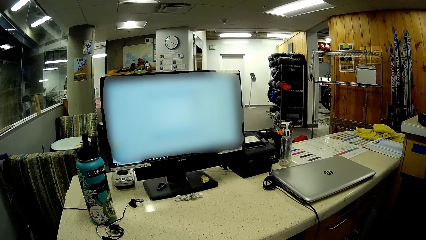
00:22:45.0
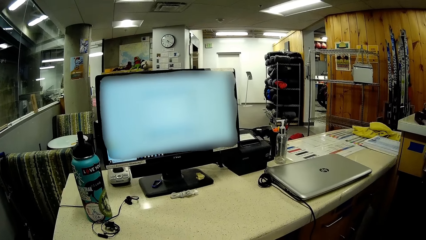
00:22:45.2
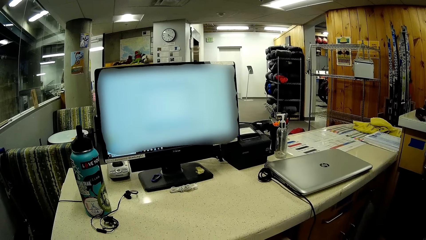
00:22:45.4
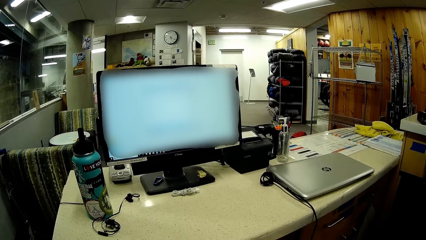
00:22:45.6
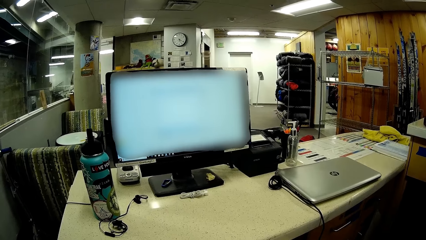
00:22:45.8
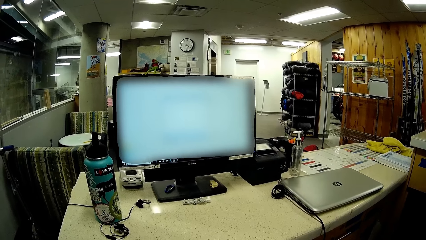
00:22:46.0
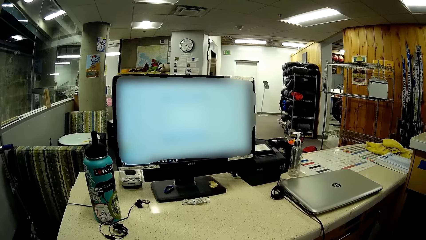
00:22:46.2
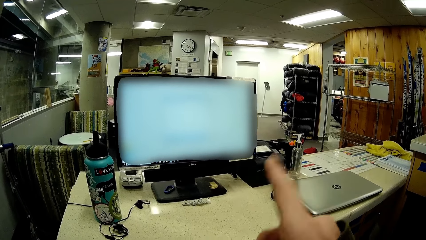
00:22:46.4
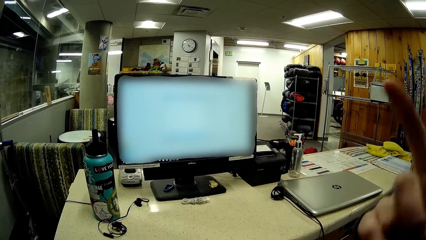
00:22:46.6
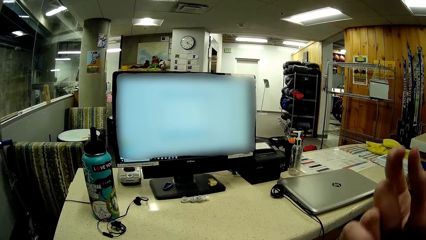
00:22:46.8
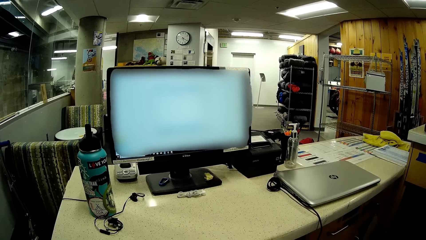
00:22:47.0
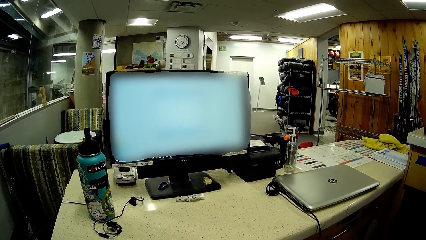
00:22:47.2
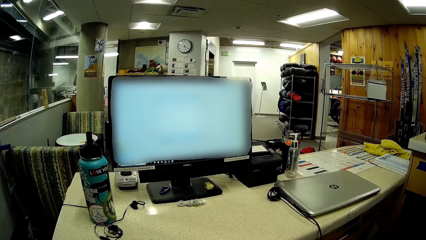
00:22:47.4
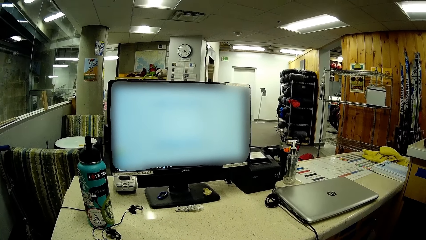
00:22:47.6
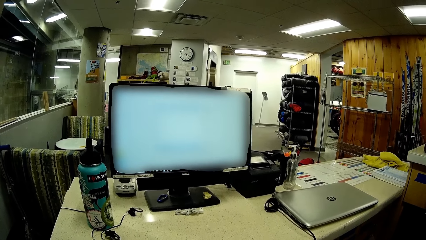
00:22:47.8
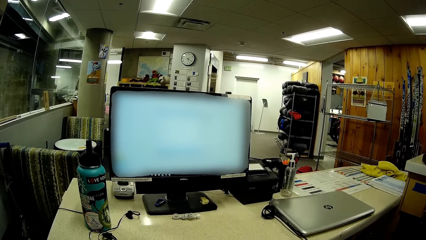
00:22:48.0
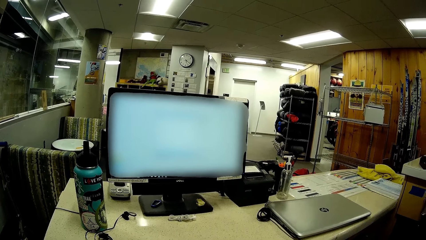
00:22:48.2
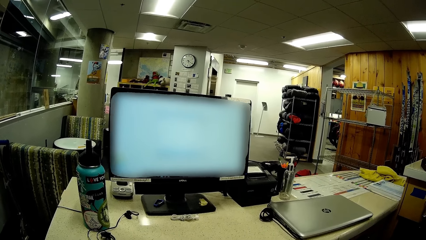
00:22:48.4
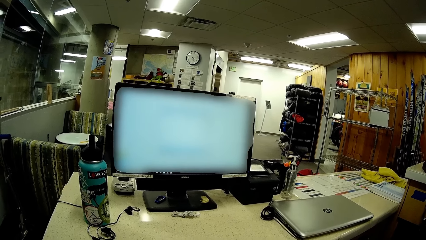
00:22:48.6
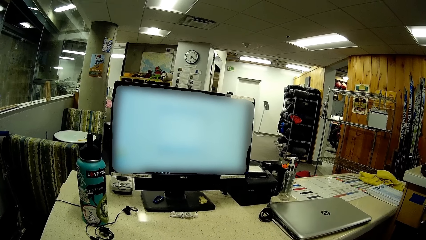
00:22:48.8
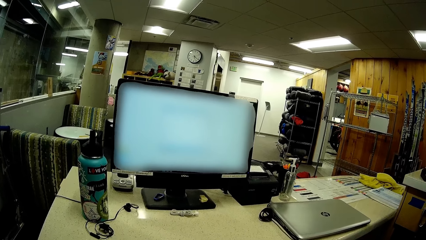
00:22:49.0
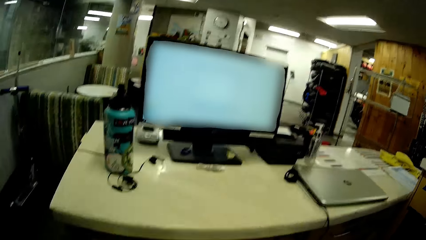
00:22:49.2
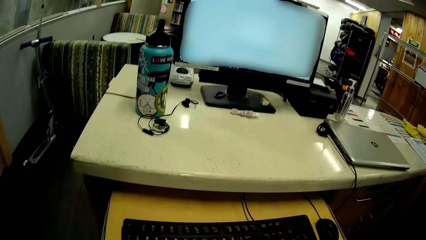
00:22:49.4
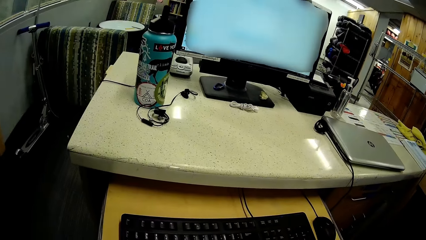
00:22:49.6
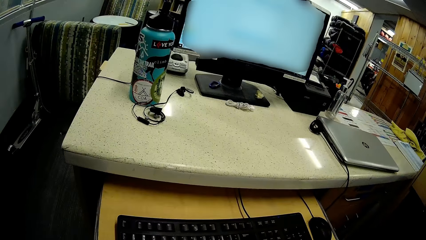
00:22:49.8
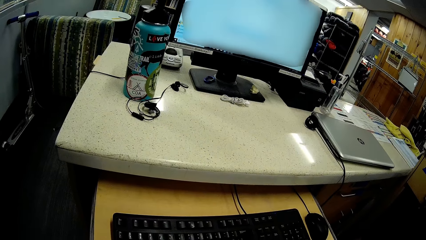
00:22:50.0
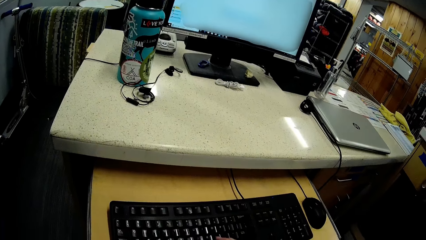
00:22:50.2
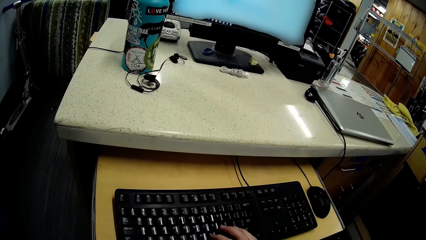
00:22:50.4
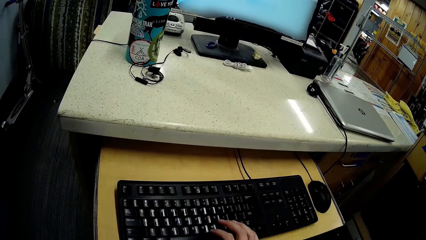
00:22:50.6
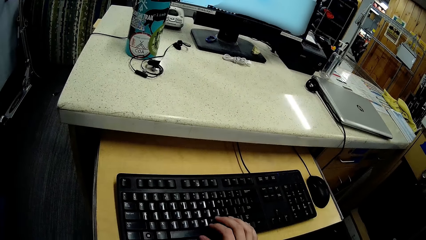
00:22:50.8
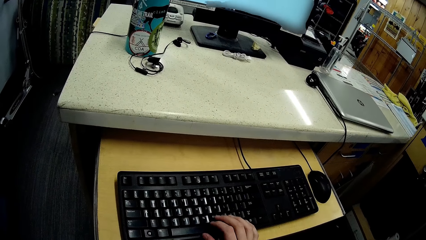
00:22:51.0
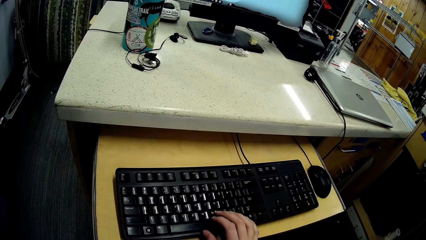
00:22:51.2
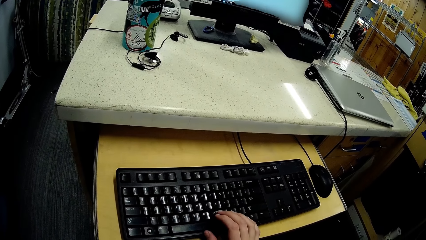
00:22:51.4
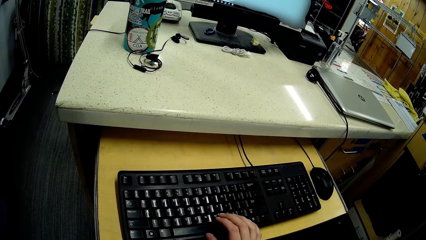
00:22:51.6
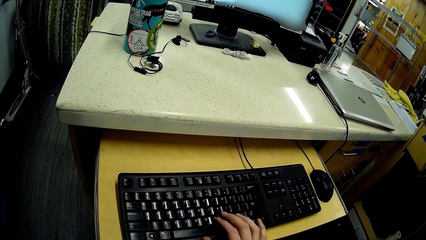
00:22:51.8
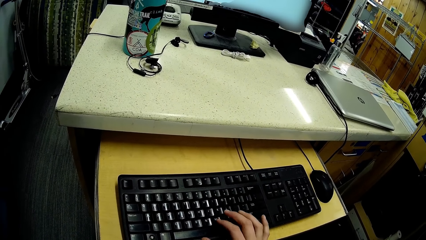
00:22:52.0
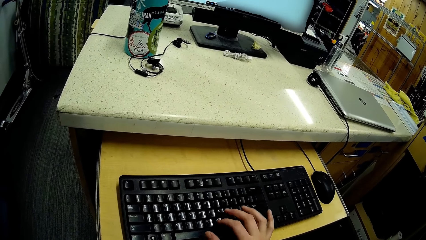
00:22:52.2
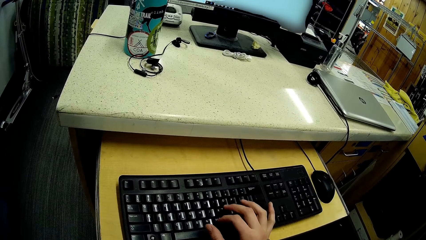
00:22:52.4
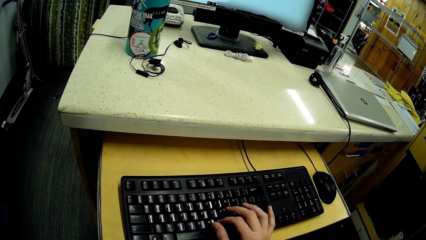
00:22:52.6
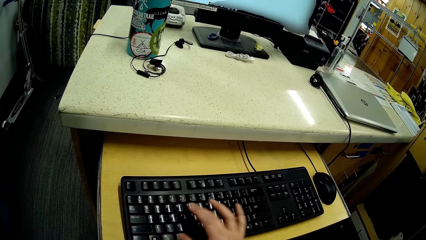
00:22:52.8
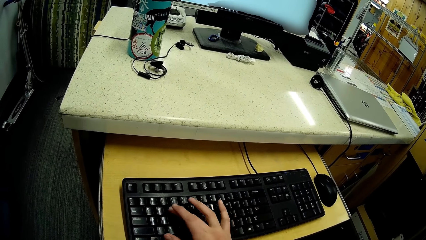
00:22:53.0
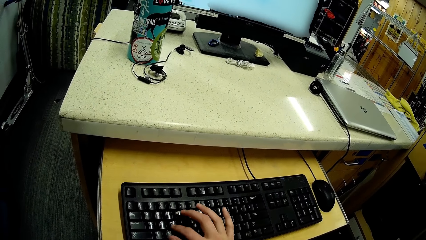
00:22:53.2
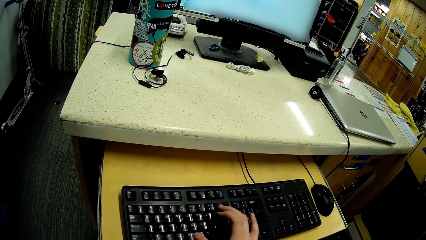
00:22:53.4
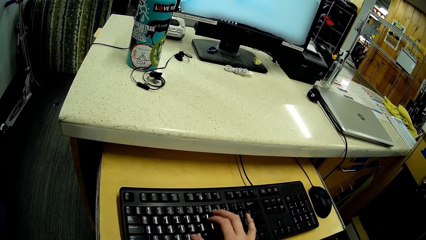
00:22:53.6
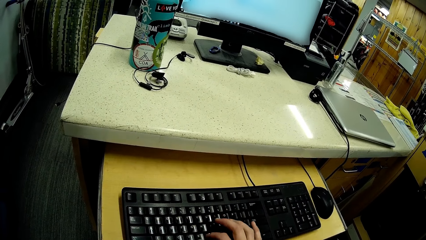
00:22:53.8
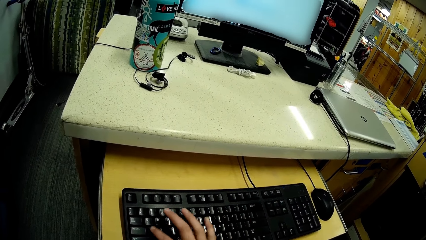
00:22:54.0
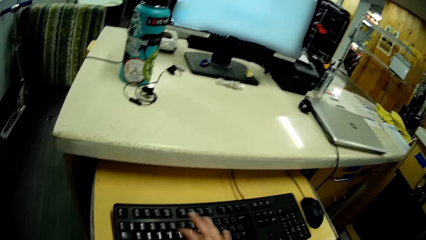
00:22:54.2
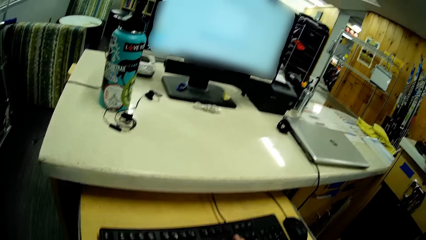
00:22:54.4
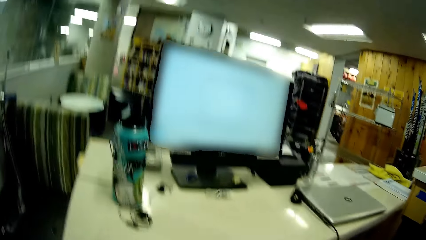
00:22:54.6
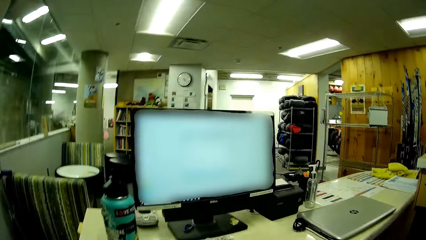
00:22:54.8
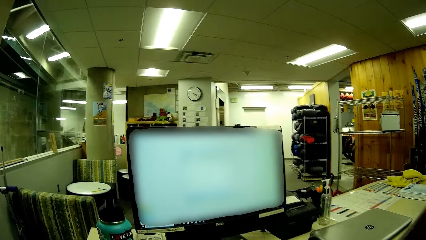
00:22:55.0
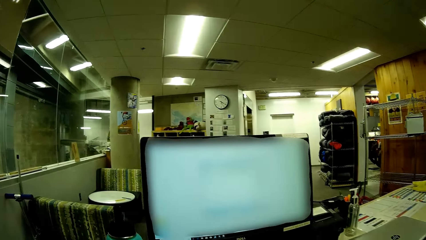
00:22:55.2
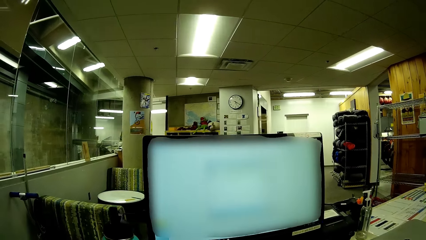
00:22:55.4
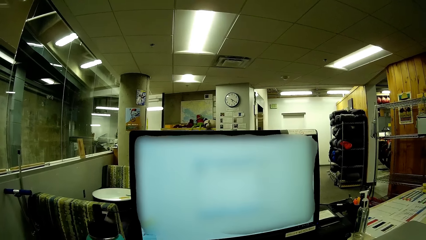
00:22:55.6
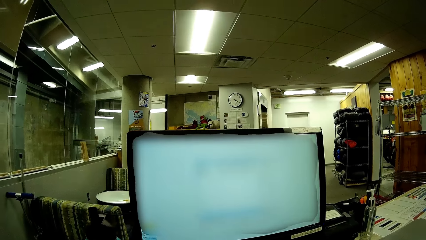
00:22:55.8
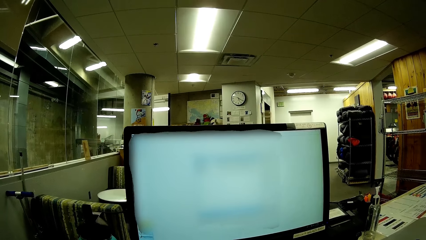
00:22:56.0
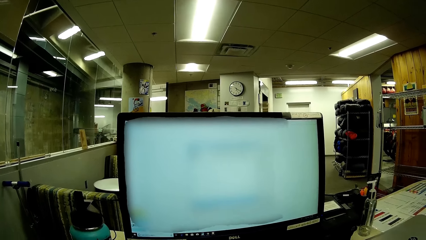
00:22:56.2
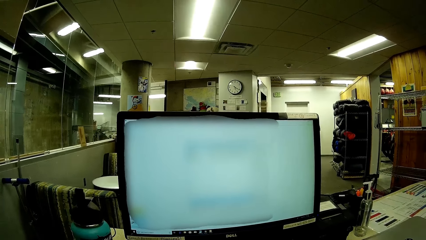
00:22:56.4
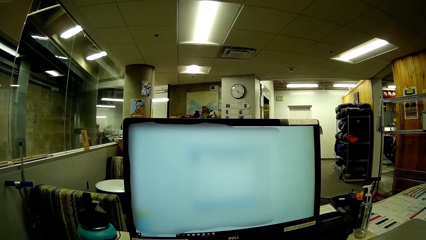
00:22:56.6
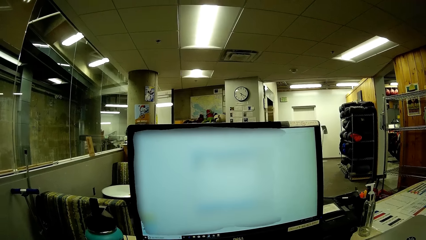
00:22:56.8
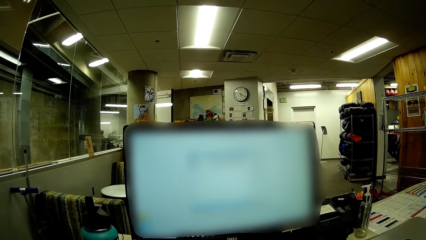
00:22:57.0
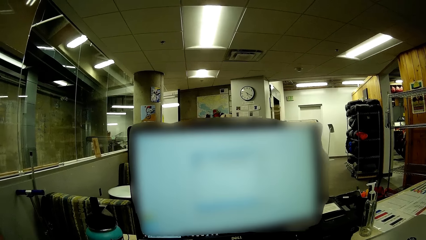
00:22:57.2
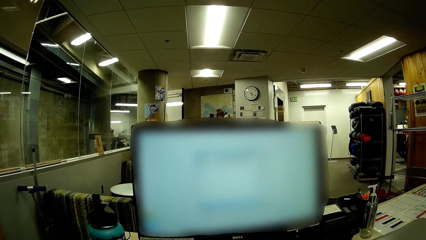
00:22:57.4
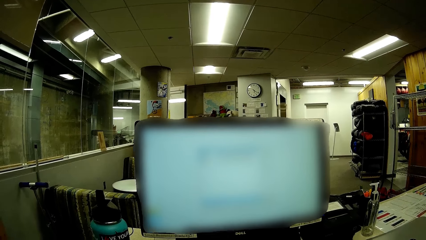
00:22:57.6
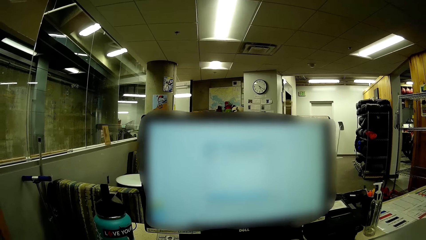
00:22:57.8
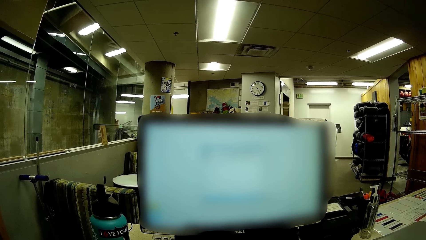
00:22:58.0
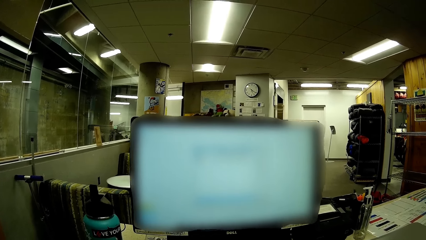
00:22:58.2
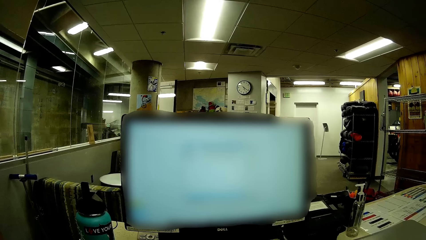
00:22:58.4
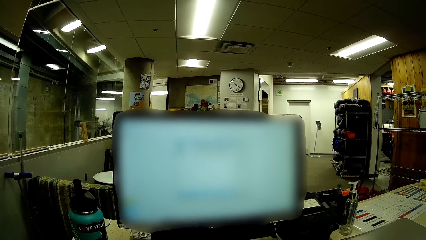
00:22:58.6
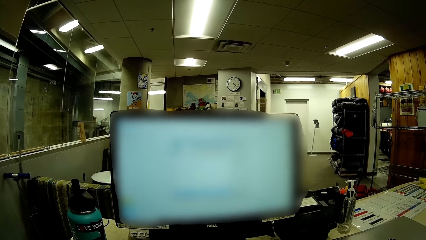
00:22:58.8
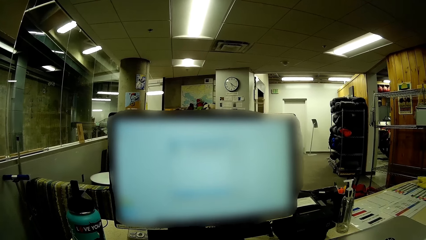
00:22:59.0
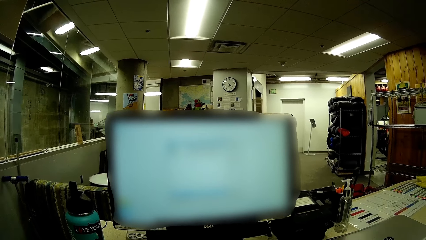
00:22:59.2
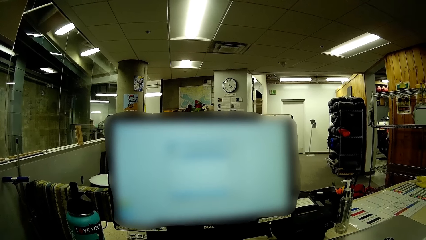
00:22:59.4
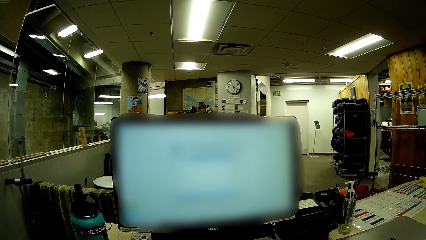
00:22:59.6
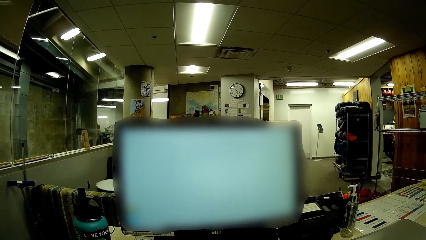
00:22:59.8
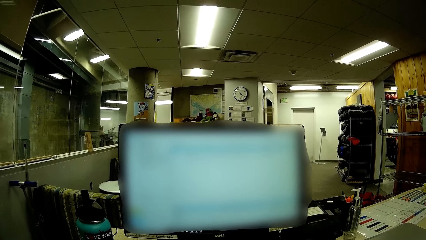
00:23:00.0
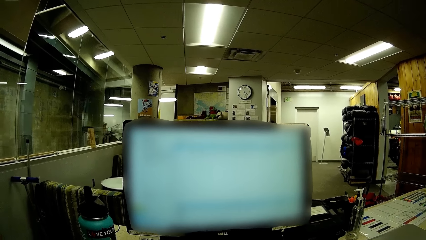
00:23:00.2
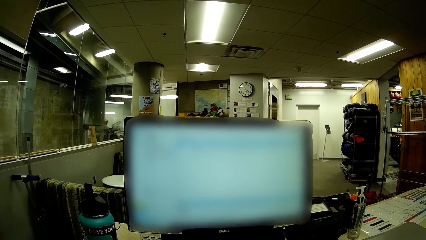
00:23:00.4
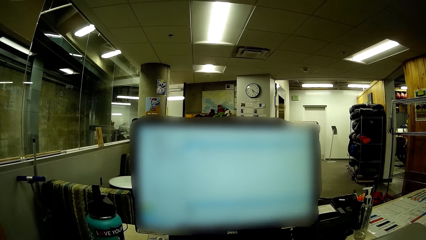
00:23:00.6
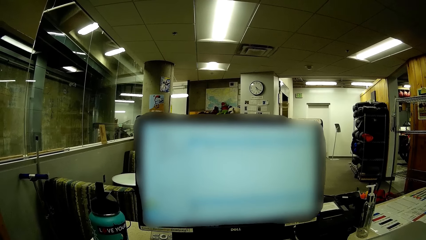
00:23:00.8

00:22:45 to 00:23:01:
The camera wearer moves the right hand in the room. They stare at the computer desktop in the room. They type on the computer keyboard. They stare at the computer desktop in the room.
